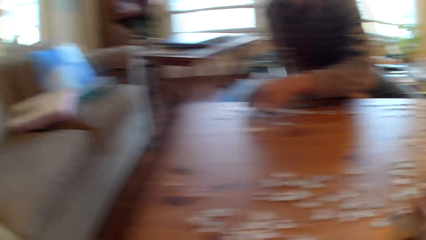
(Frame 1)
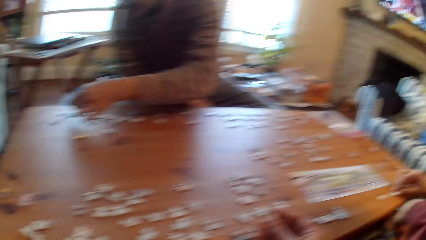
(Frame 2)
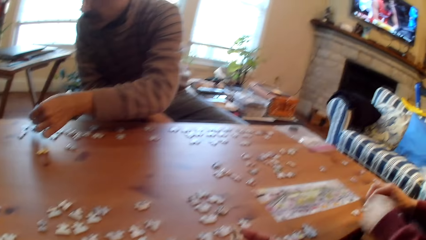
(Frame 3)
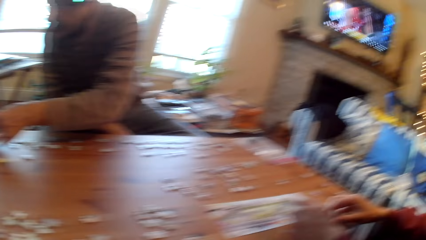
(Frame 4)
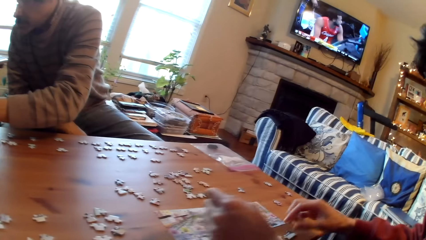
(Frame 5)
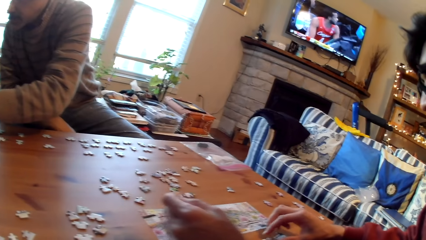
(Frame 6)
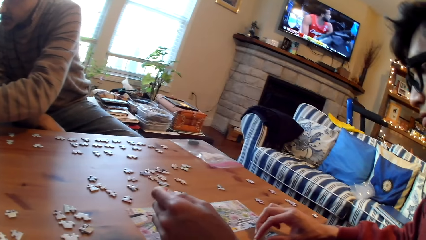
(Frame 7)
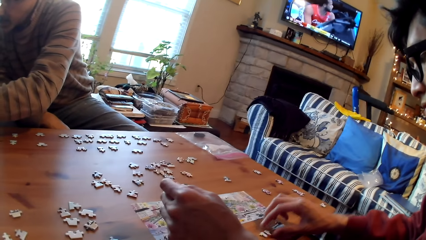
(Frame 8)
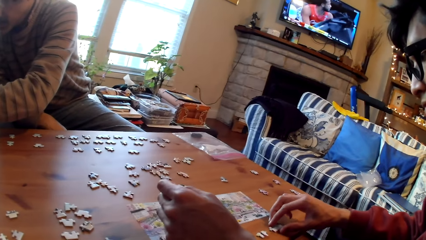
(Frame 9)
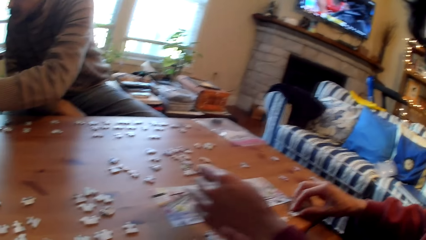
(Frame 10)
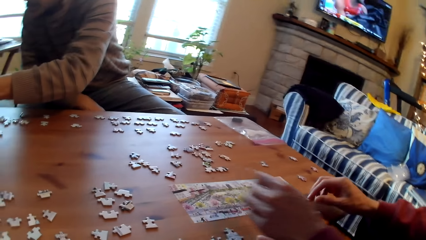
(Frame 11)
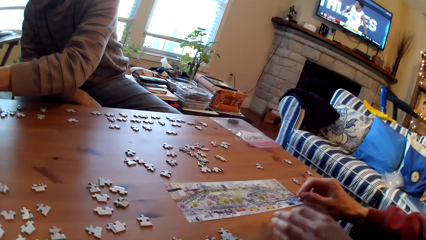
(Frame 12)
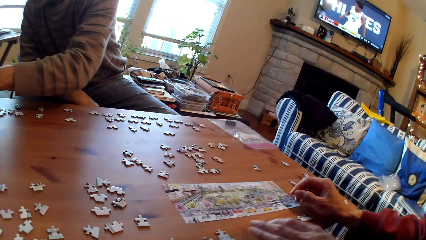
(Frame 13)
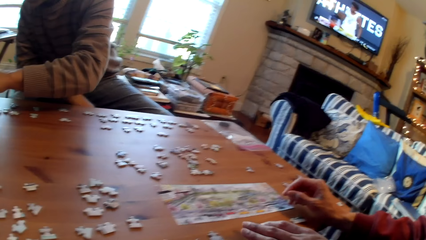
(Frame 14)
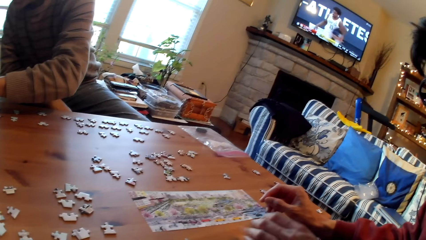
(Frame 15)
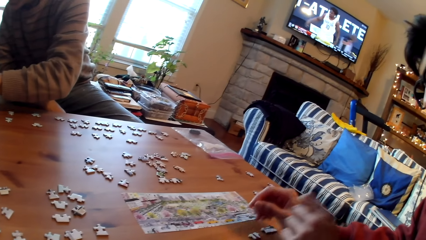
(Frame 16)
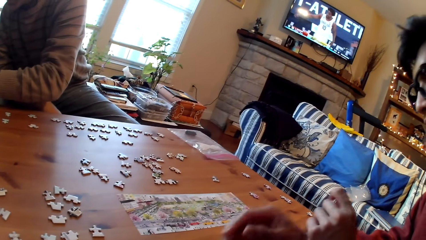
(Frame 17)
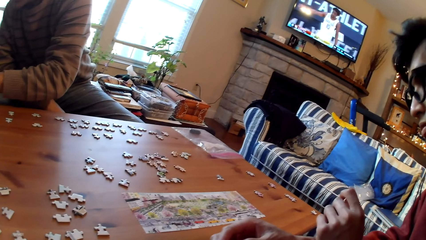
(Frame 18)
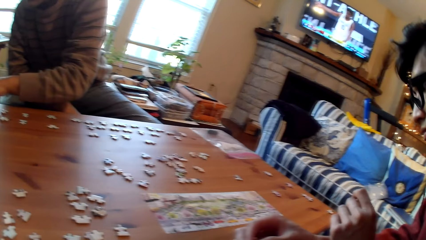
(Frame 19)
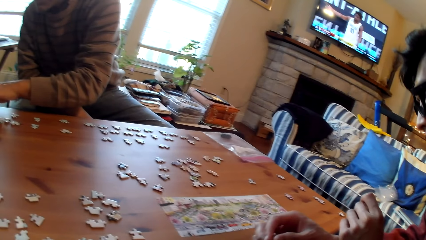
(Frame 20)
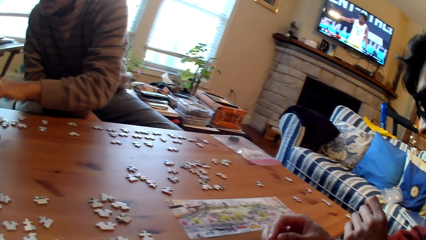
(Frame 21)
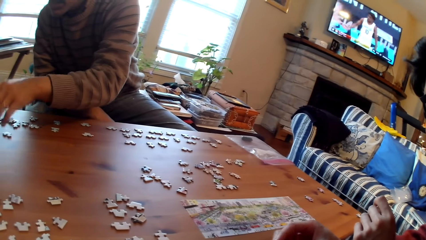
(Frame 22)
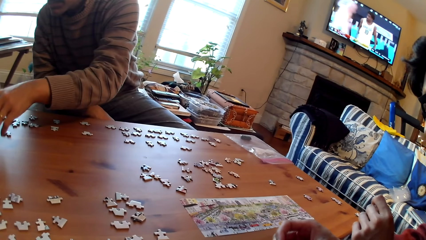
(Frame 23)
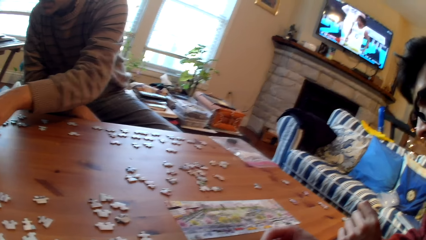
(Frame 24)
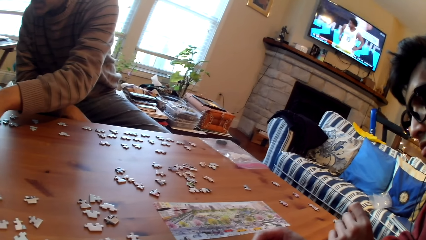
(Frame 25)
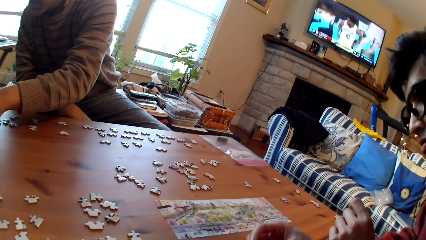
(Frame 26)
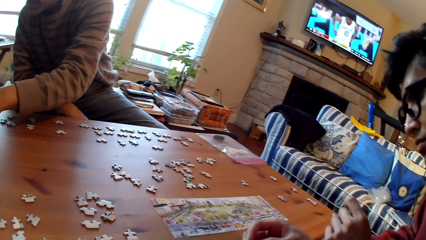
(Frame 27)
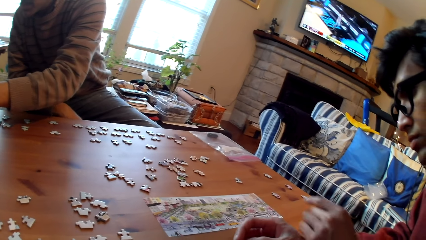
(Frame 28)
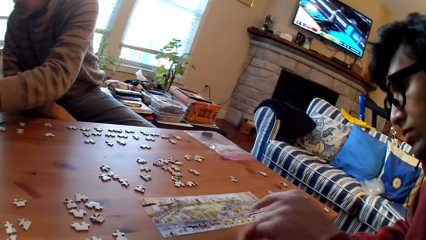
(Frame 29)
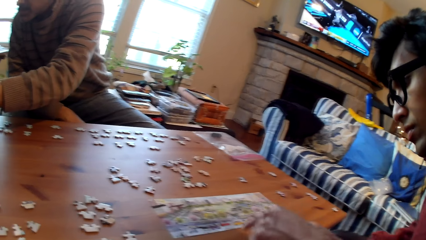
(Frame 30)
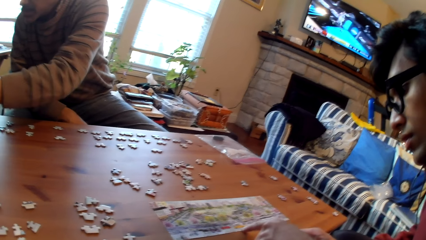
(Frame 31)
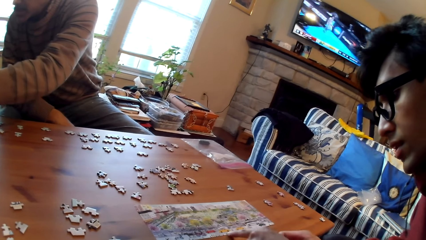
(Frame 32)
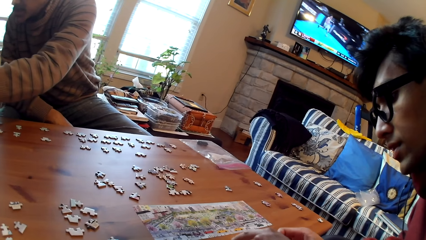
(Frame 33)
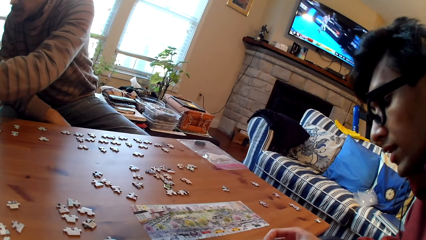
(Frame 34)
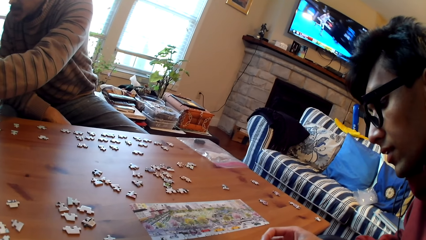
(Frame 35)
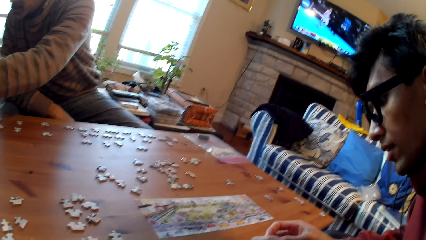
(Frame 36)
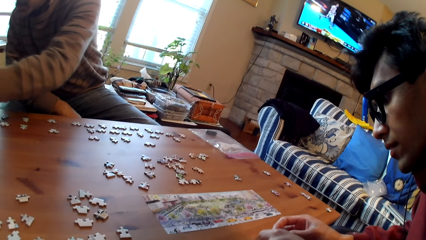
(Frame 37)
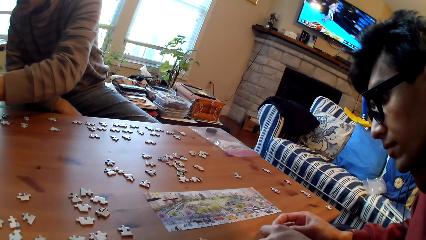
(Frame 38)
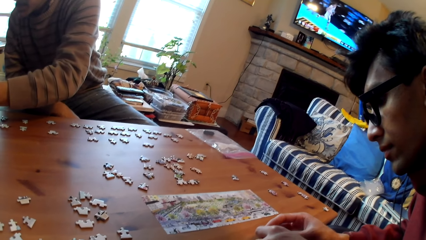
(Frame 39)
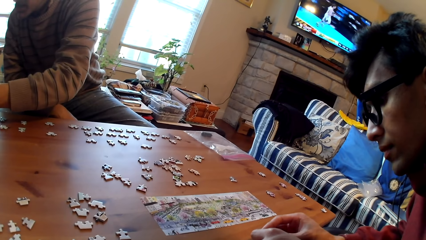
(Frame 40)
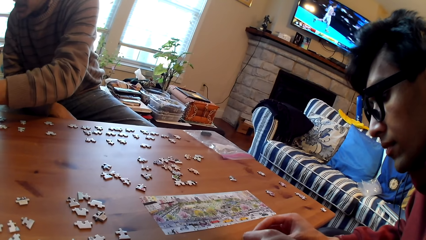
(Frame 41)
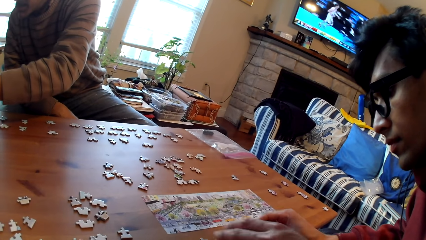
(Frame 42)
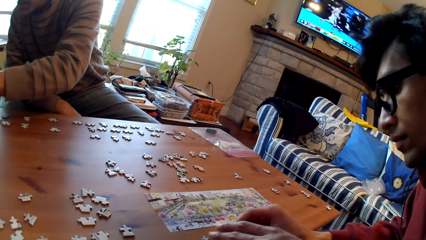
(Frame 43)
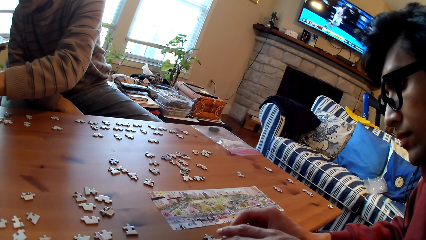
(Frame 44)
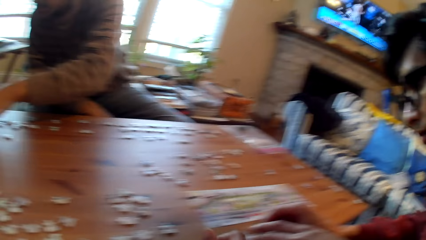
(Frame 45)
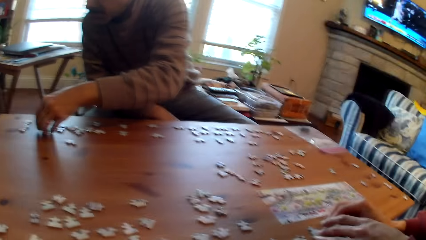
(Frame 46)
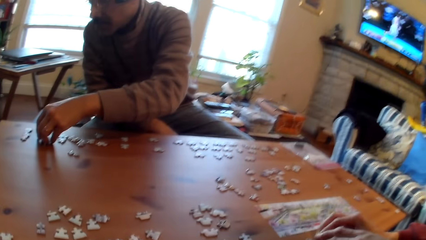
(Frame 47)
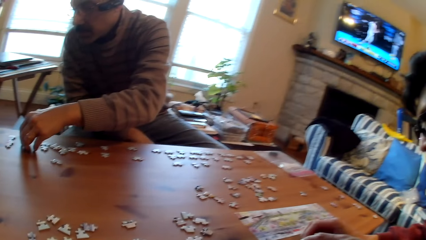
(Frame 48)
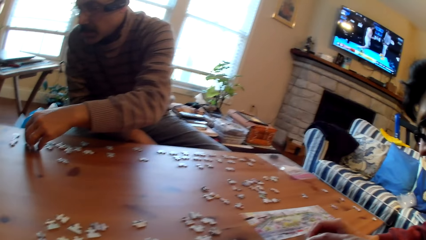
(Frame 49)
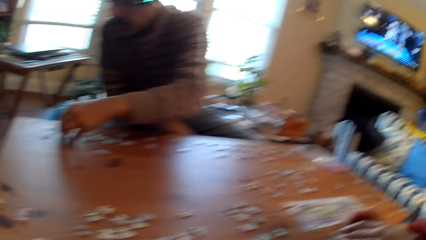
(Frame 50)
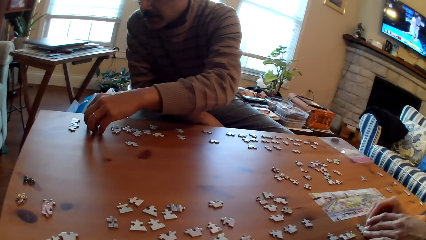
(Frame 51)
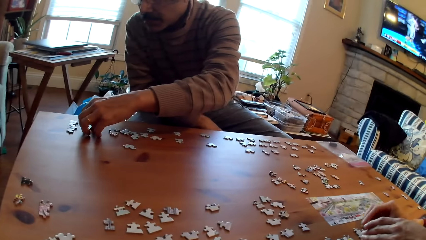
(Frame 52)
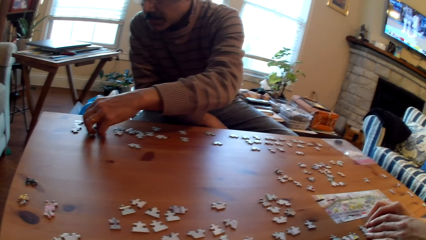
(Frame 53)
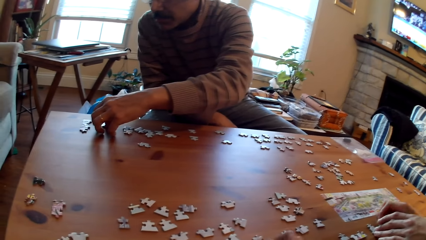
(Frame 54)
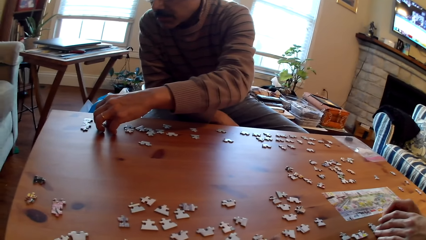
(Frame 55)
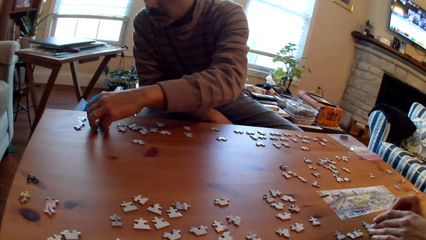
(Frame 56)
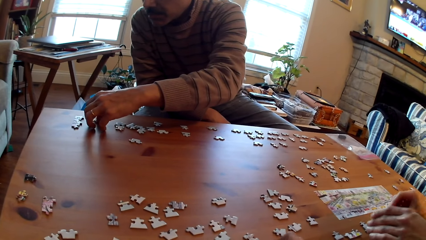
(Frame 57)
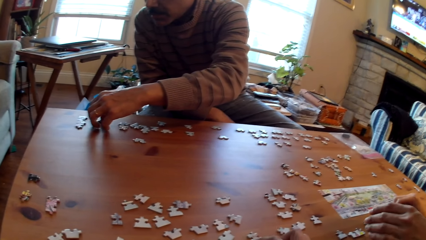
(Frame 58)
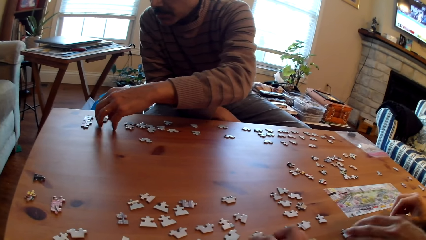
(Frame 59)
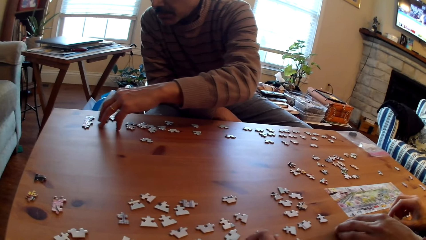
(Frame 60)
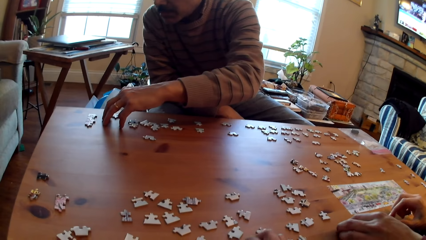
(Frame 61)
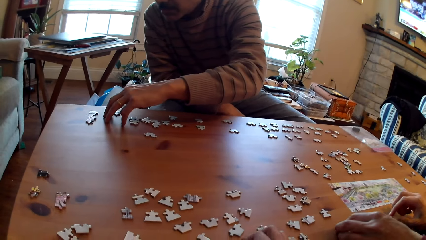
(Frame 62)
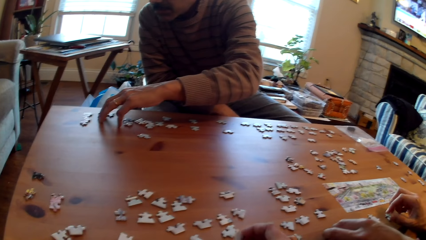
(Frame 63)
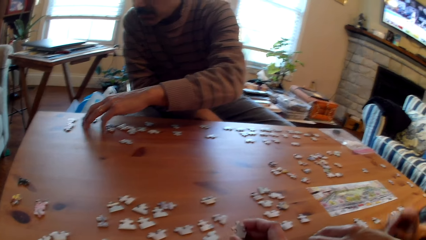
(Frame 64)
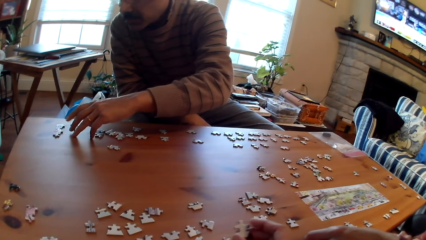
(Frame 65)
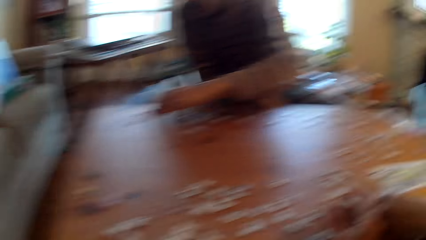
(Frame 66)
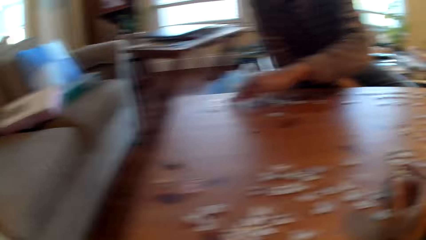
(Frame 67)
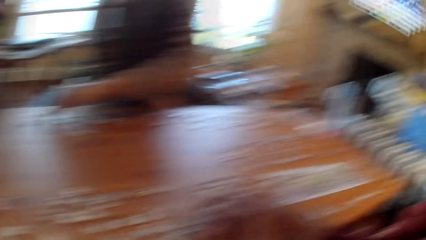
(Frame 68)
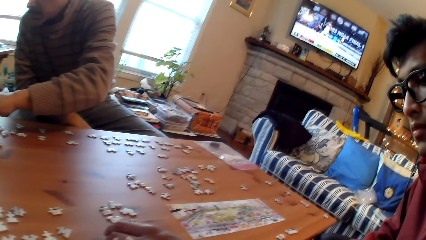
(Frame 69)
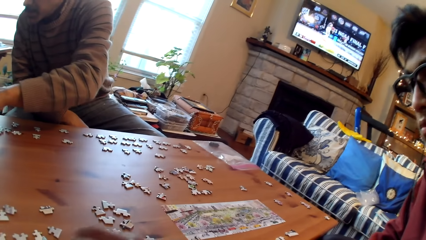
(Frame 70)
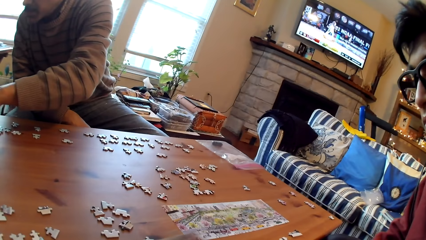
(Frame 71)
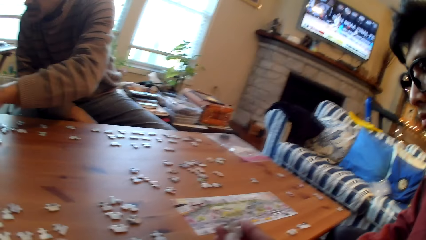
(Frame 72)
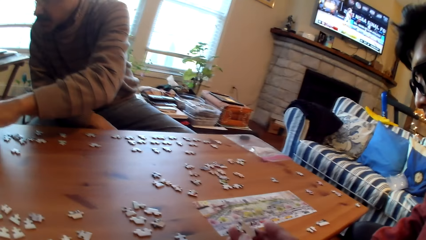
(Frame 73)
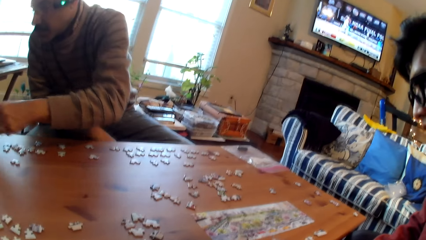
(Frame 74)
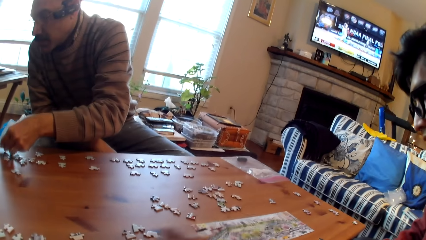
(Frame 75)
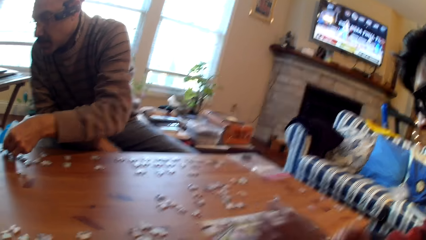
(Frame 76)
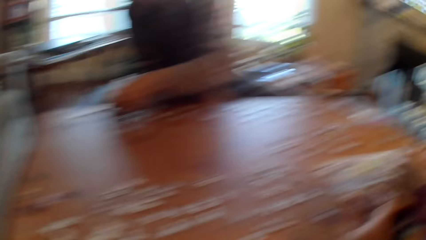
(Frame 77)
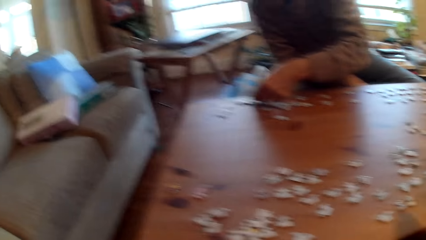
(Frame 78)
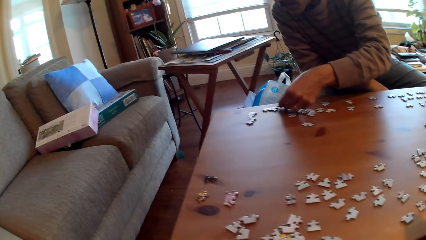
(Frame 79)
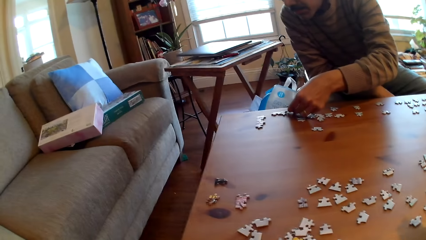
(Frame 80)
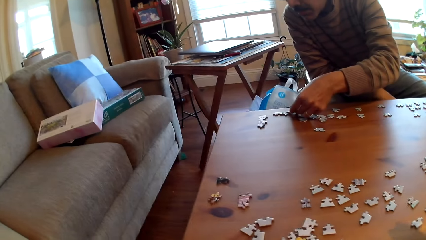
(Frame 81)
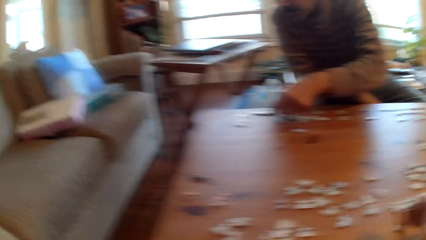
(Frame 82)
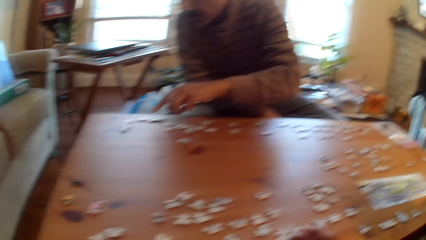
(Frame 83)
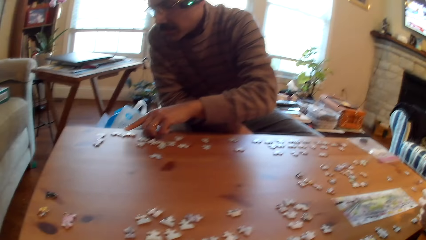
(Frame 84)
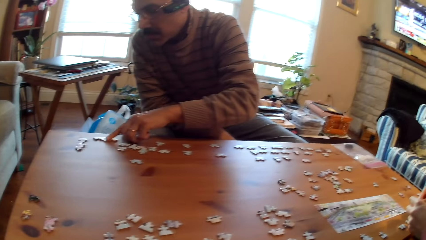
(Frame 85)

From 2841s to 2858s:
The man arranges the card on the table. The other person moves the puzzle pieces on the table. The person moves the puzzle pieces on the table. The camera wearer picks up a card from the table. They look around the table.
